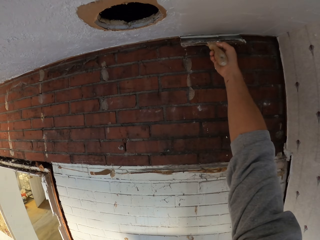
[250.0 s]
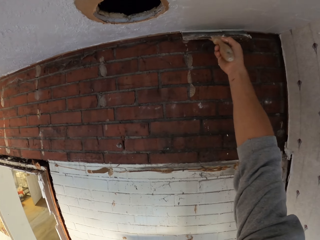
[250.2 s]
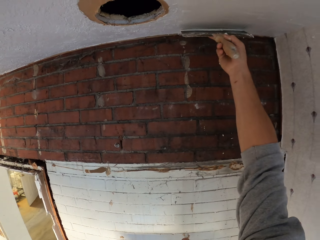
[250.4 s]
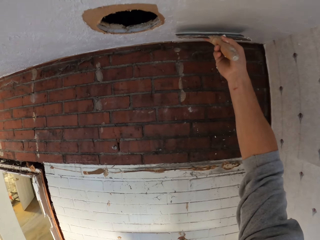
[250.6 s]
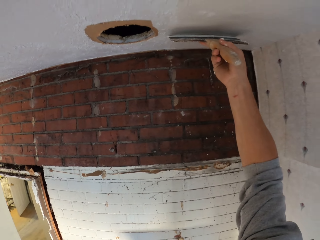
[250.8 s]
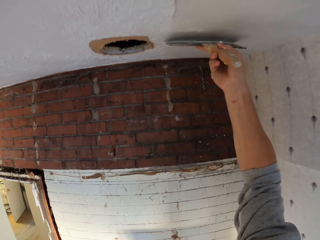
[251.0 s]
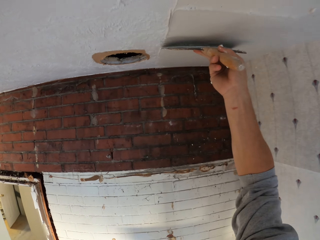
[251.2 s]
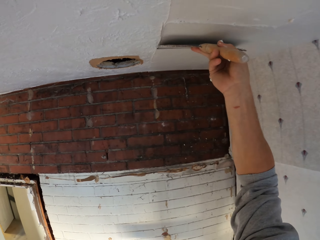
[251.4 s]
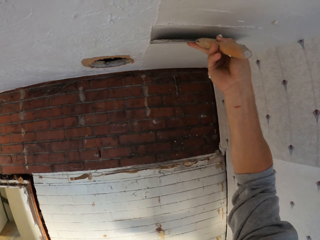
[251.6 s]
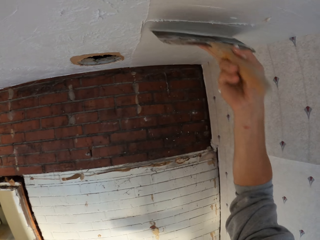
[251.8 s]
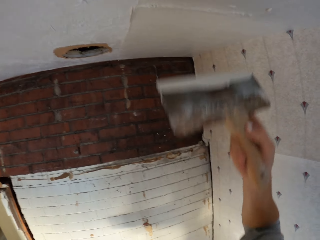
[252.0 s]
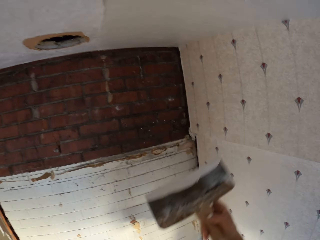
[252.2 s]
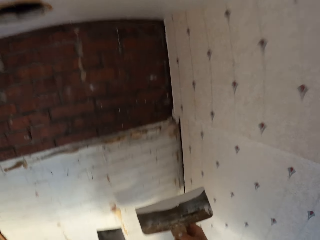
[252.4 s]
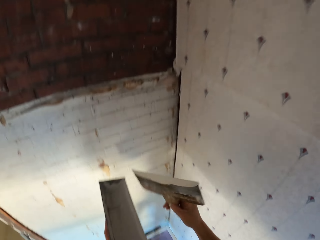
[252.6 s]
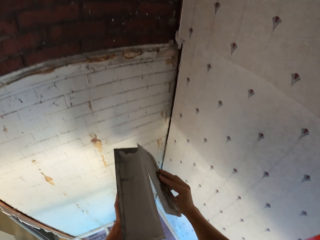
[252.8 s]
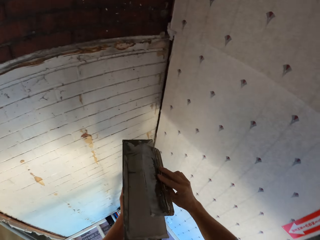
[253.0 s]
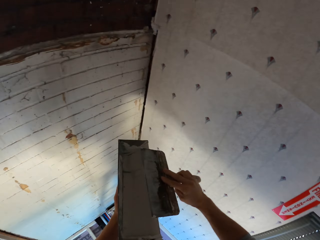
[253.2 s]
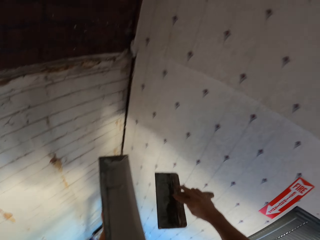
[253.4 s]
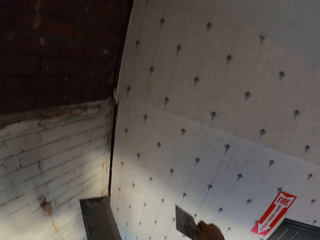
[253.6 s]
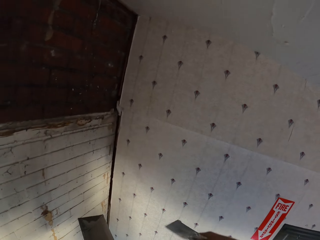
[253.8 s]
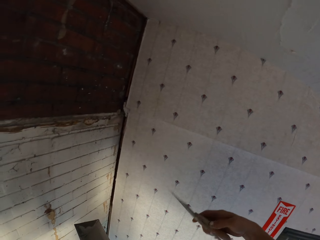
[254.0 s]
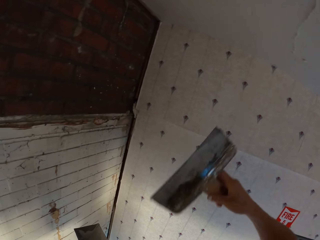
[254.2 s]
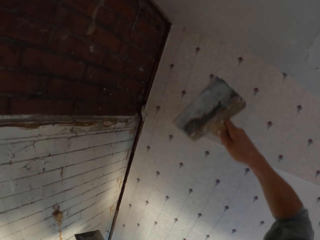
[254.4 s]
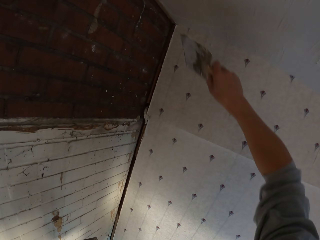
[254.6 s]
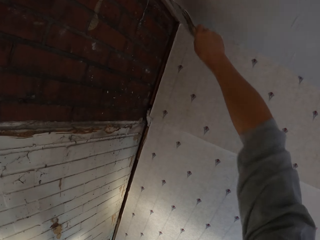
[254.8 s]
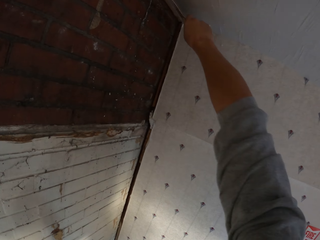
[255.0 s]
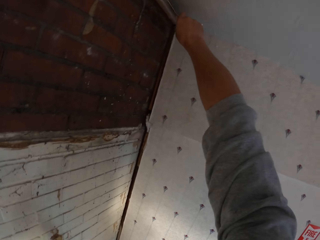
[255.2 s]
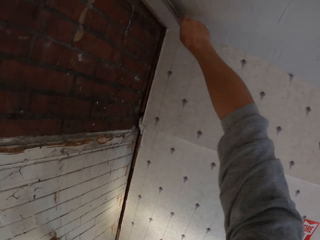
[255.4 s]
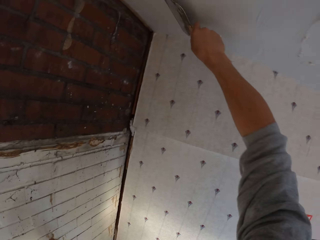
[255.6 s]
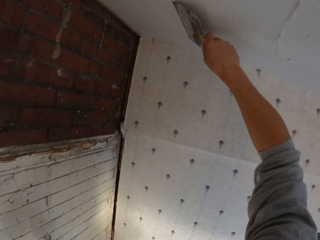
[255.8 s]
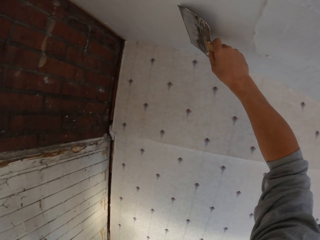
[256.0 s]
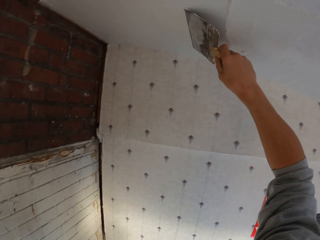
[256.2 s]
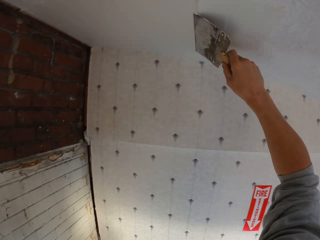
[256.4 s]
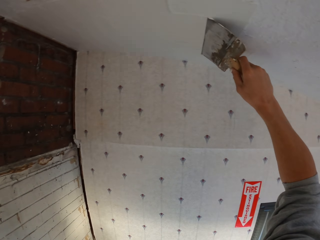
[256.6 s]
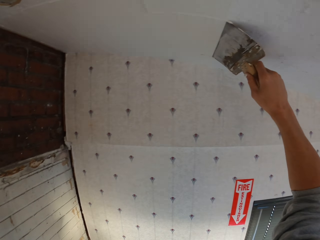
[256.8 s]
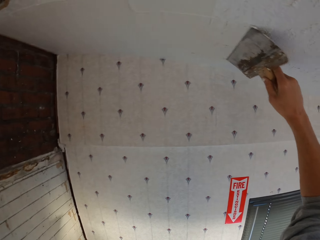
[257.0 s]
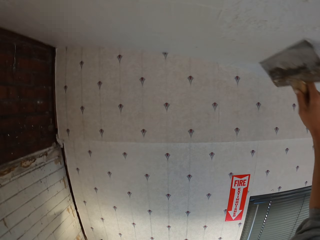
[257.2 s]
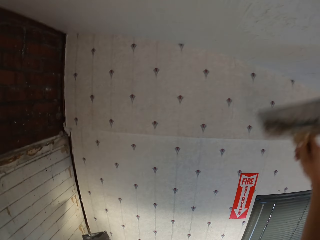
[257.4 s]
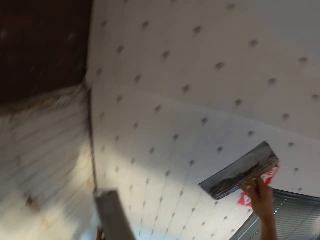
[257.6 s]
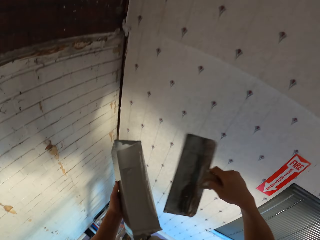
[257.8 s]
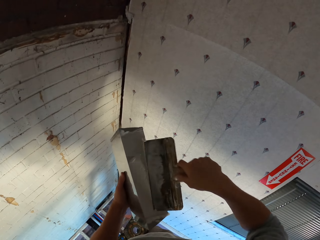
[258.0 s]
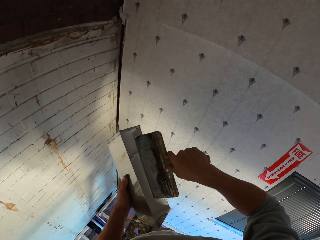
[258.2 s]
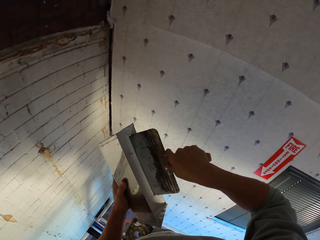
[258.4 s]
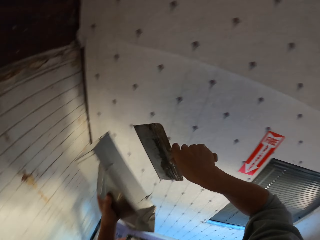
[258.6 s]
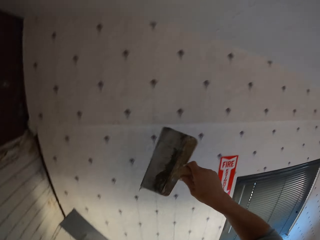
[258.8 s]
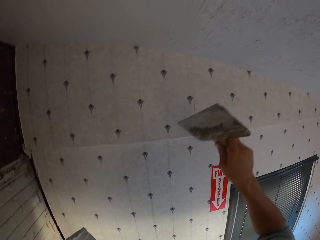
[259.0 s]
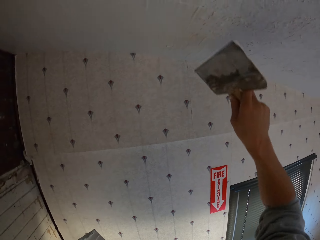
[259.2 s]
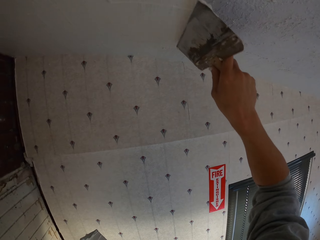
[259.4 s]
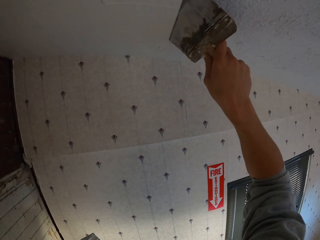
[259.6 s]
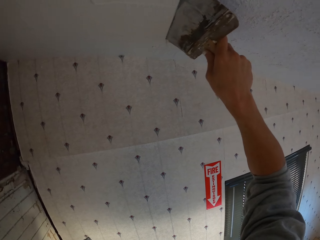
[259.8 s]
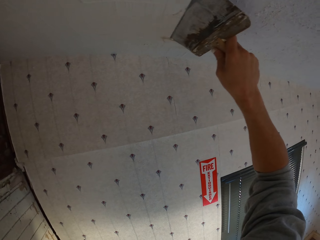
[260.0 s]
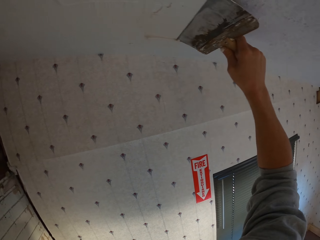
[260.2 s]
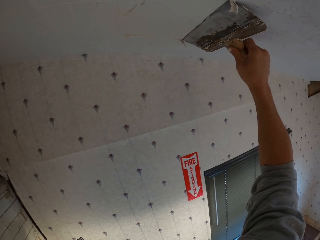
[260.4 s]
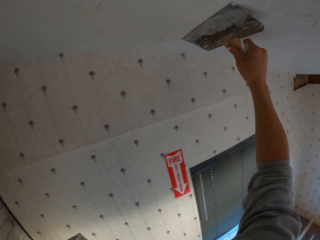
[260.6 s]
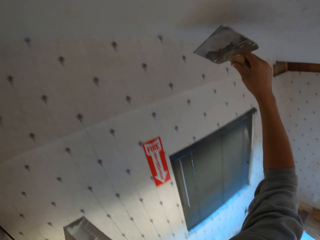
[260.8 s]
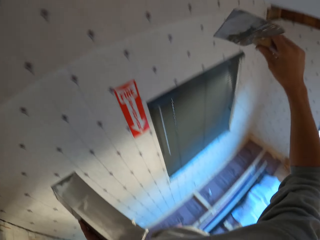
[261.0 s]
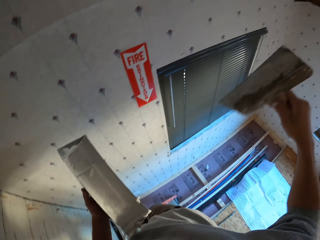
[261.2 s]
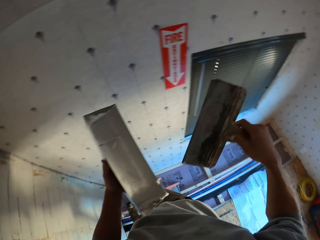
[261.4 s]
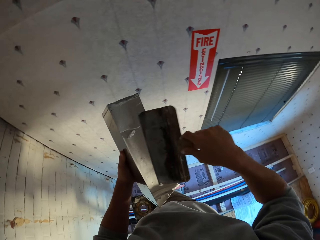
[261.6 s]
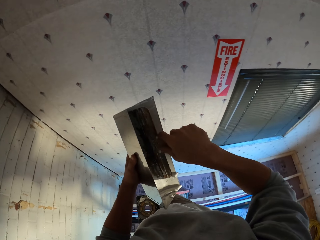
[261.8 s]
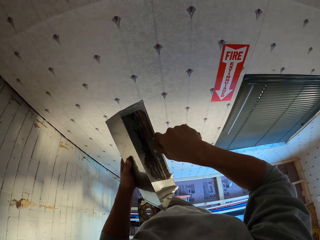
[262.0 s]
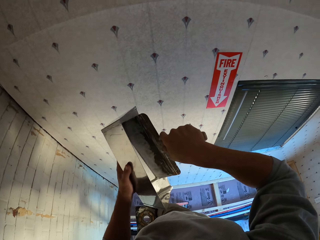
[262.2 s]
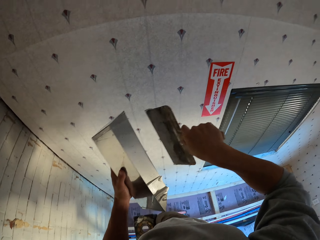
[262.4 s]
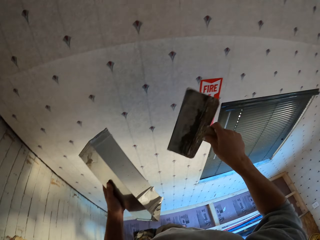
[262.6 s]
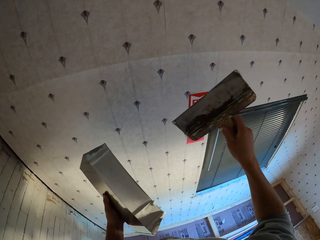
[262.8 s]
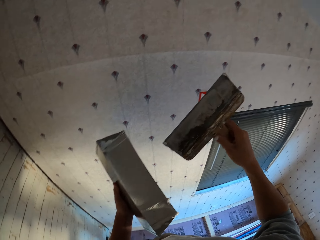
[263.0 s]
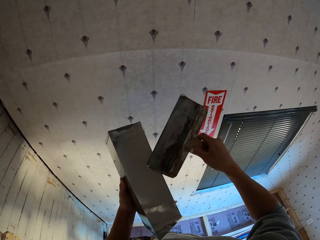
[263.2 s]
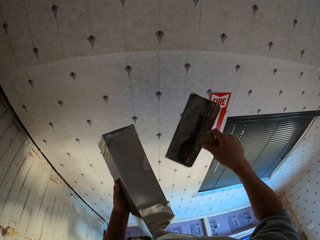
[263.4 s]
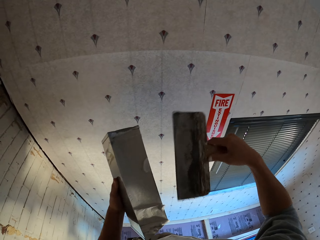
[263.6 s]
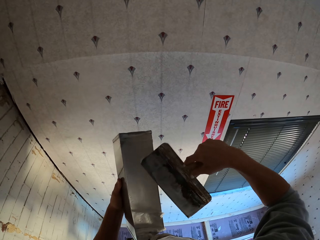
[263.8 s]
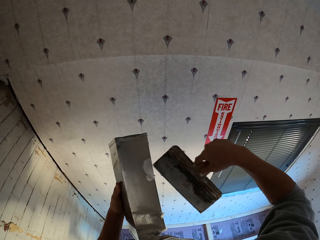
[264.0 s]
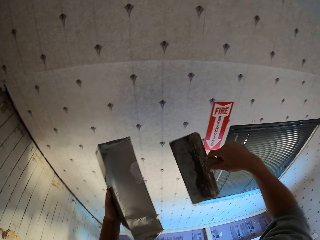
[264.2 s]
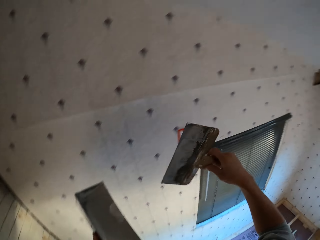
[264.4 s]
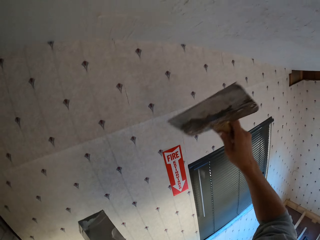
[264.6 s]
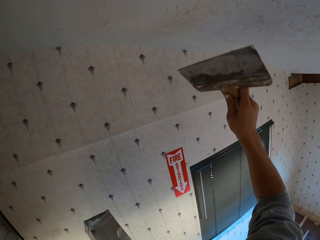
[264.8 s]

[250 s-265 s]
The camera wearer rubs the paint brush or plastering trowel on the paint can. They apply the paint on the ceiling. They dip the paint brush in the paint can. They apply the paint on the ceiling. They dip the paint brush in the paint can.

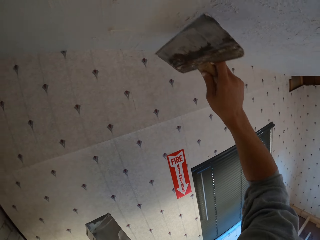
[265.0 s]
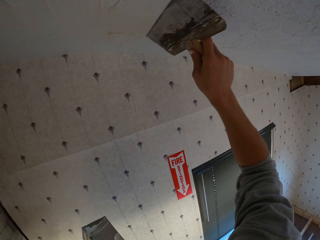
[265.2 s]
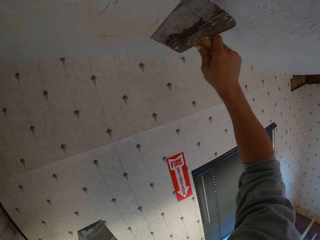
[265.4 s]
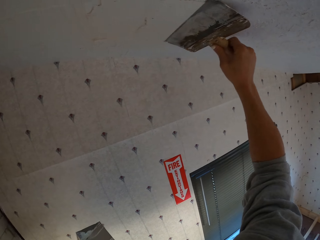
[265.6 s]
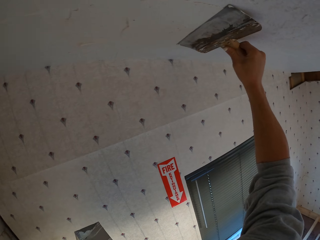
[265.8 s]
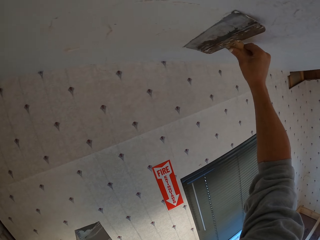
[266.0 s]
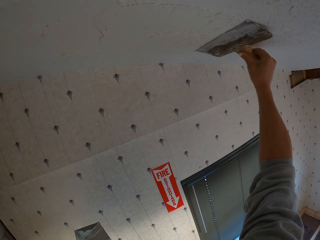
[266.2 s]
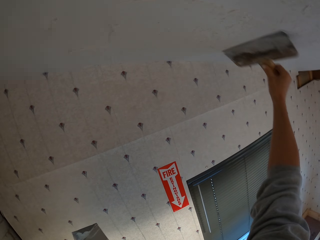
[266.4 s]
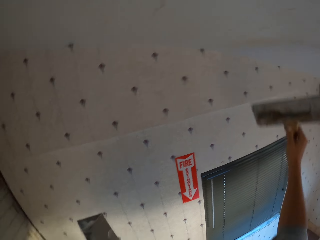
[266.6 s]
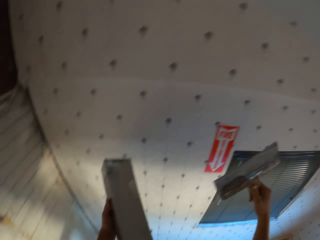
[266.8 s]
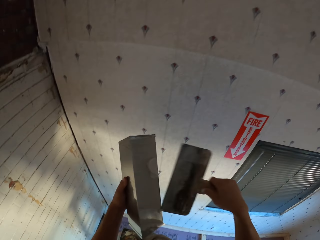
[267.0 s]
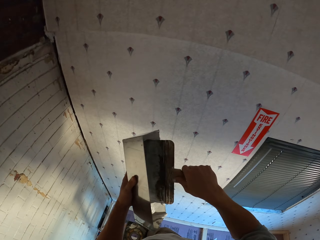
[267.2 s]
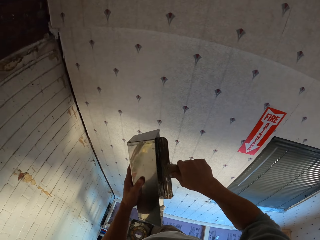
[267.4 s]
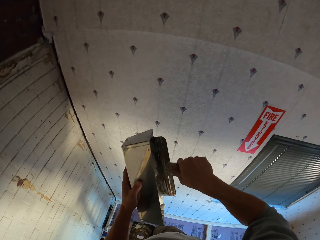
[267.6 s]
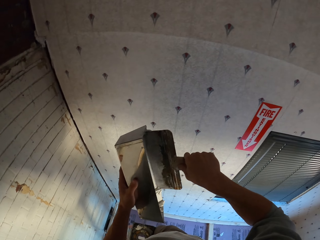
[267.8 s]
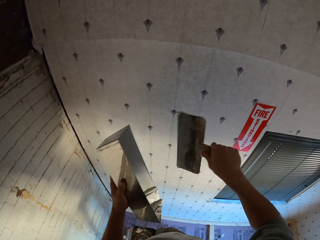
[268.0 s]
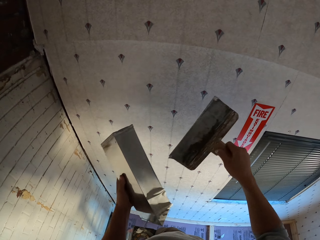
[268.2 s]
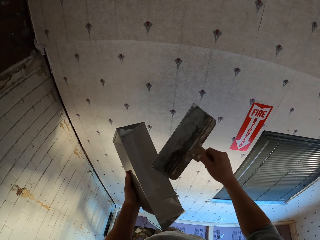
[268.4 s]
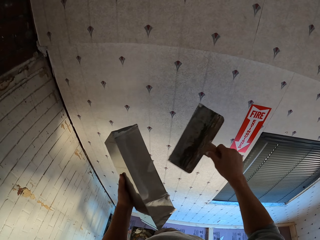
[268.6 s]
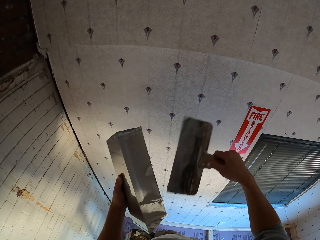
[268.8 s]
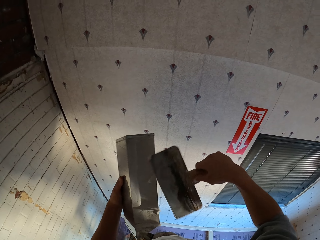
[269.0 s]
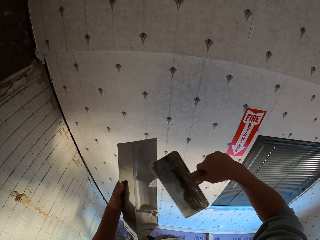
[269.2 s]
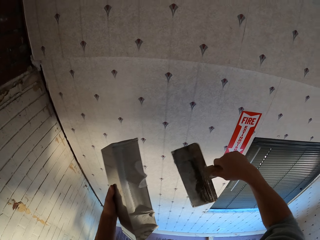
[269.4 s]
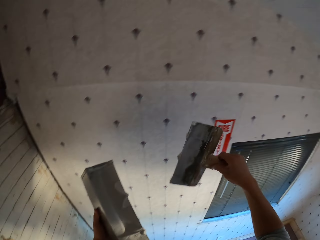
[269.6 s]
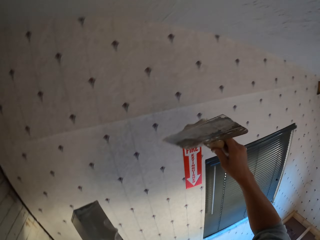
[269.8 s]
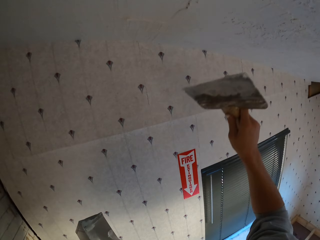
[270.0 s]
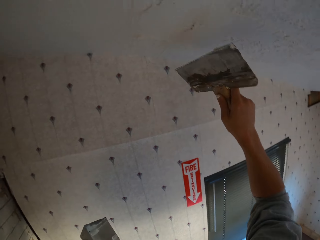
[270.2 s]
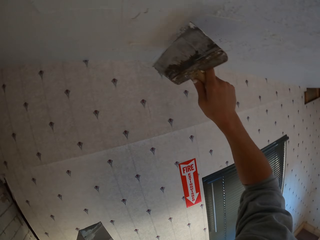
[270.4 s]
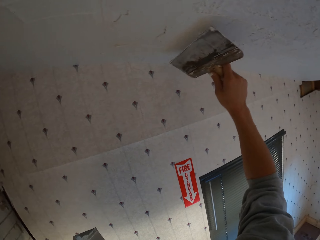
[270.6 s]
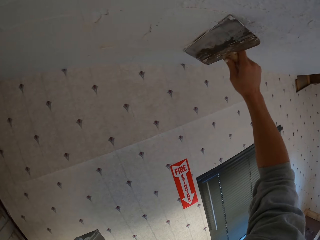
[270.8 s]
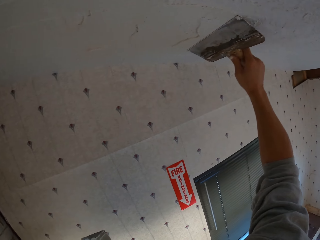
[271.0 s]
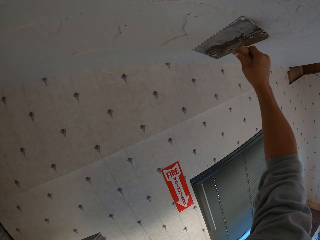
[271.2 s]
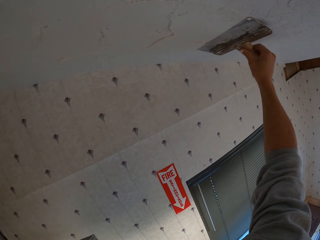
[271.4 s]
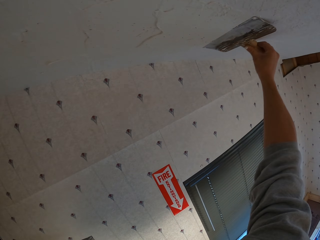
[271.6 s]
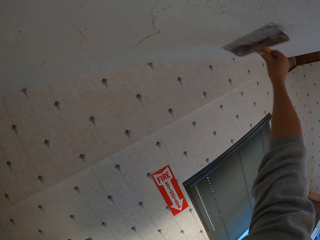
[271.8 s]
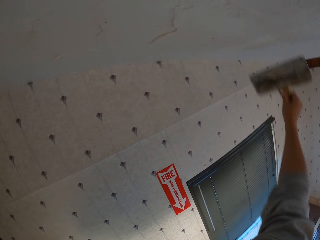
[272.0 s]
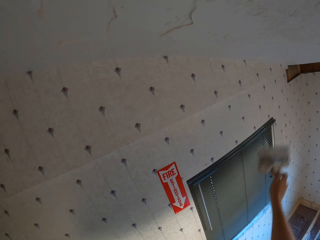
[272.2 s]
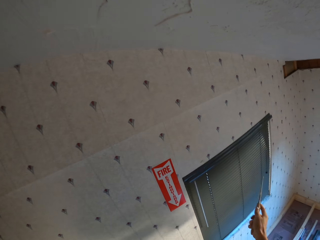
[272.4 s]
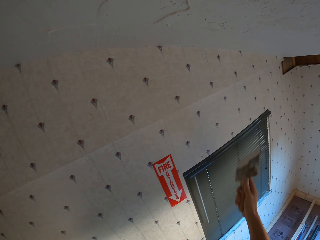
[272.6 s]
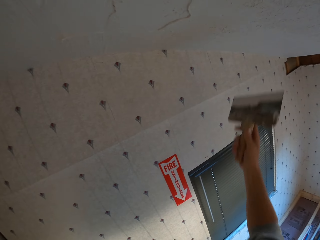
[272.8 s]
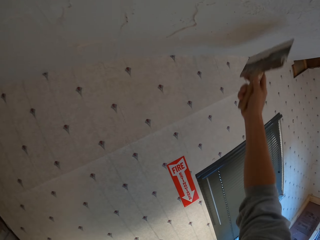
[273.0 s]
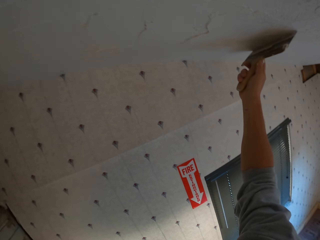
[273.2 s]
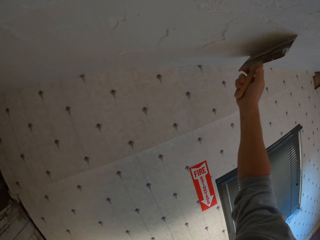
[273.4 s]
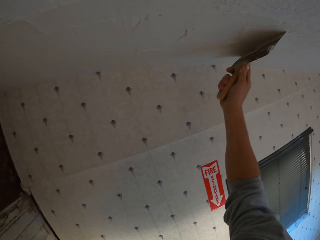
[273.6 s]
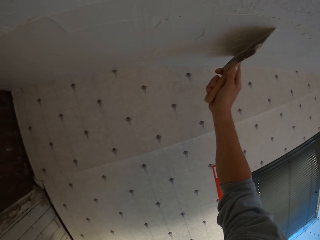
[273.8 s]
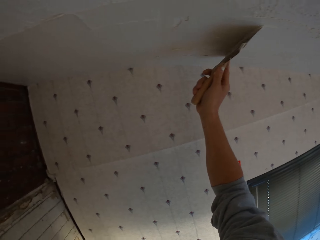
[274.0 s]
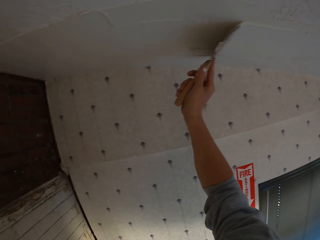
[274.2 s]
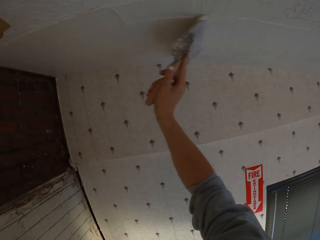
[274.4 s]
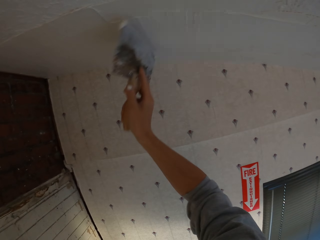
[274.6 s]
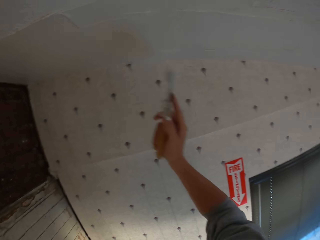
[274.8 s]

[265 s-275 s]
The camera wearer applies the paint on the ceiling. They dip the paint brush or plastering trowel in the paint can. They apply the paint on the ceiling.
